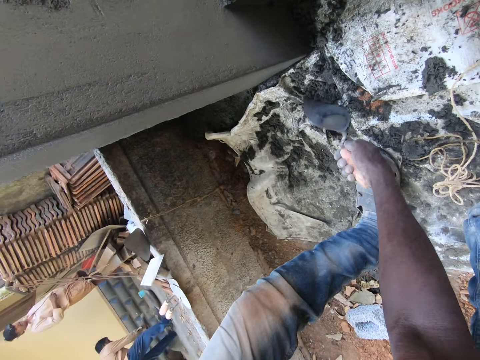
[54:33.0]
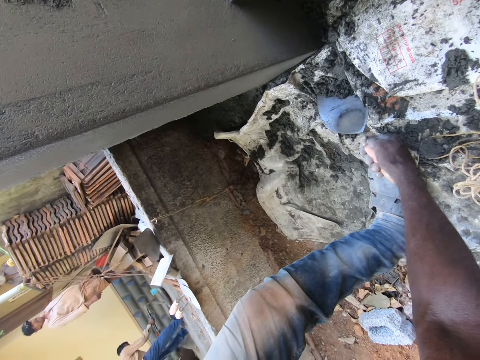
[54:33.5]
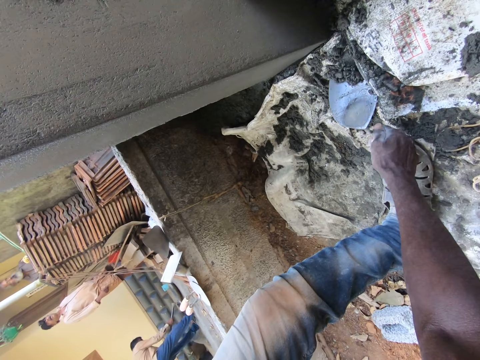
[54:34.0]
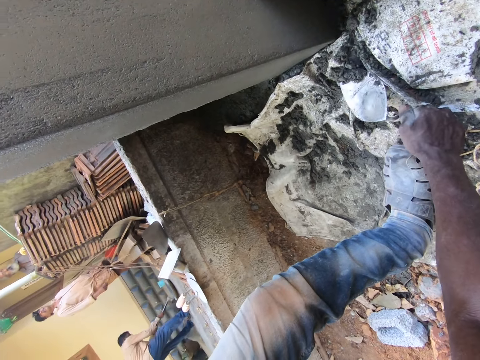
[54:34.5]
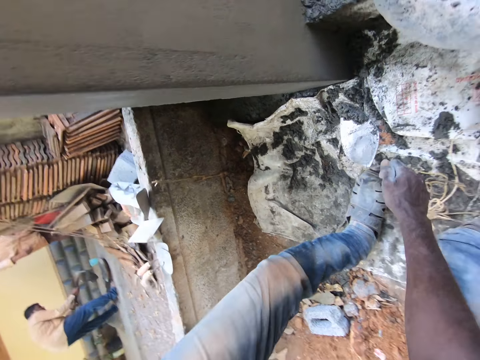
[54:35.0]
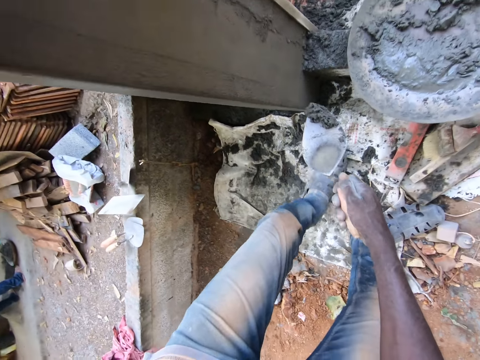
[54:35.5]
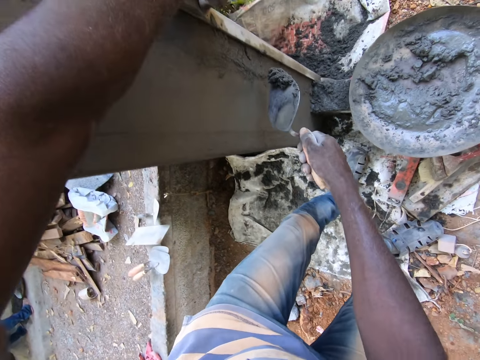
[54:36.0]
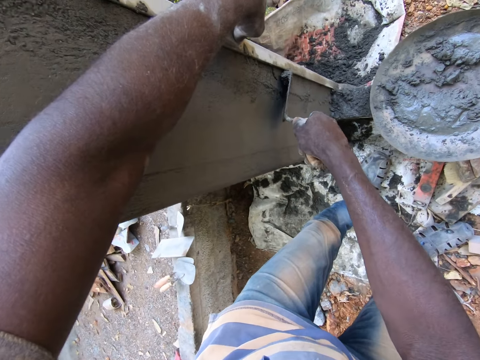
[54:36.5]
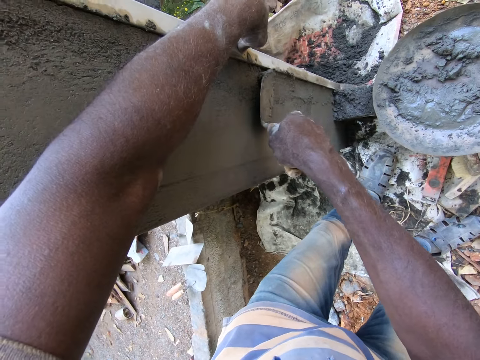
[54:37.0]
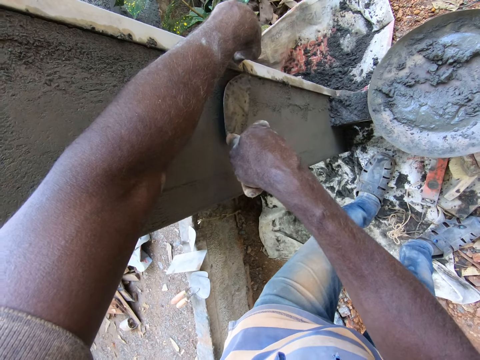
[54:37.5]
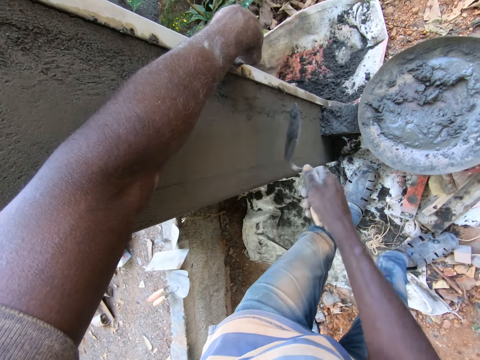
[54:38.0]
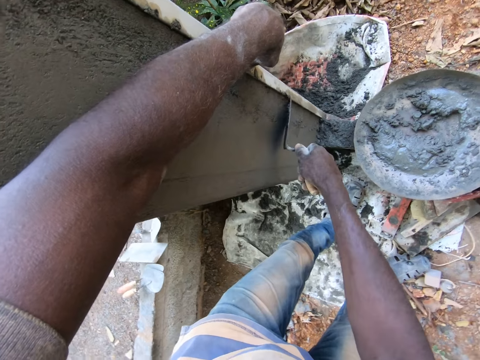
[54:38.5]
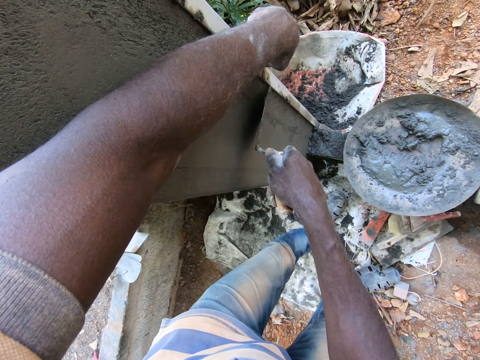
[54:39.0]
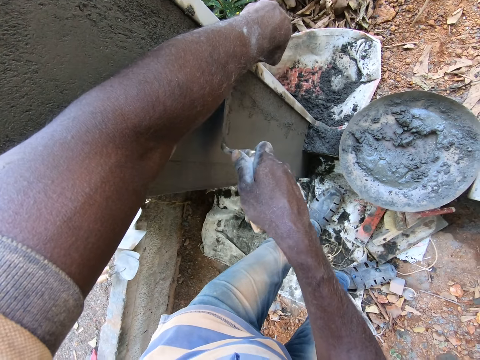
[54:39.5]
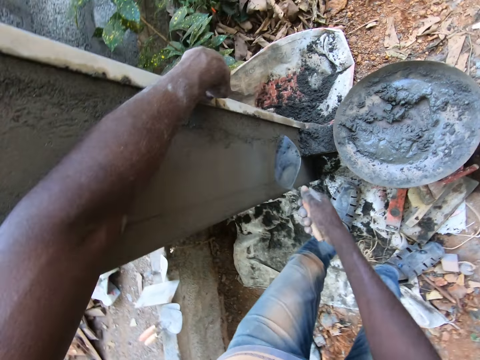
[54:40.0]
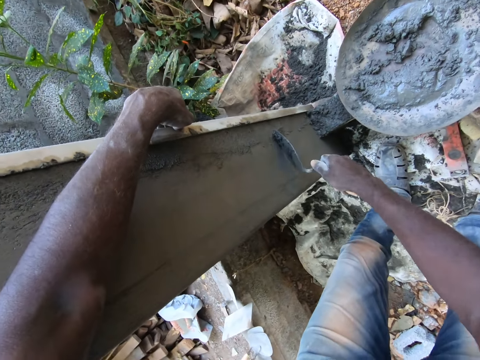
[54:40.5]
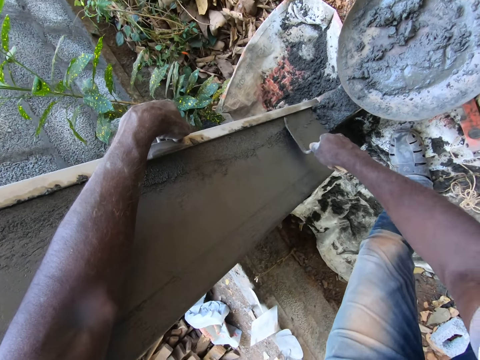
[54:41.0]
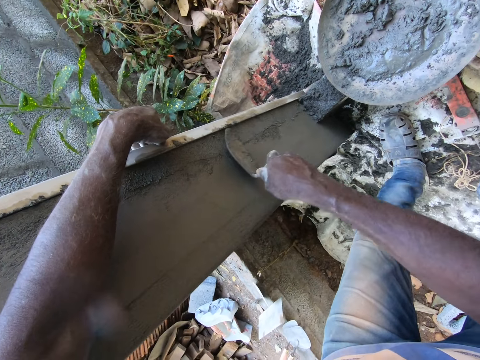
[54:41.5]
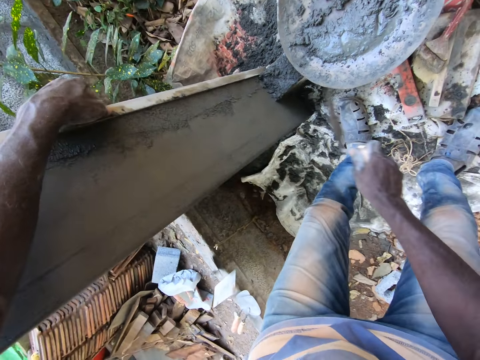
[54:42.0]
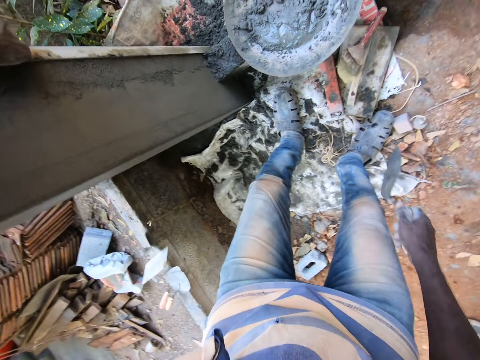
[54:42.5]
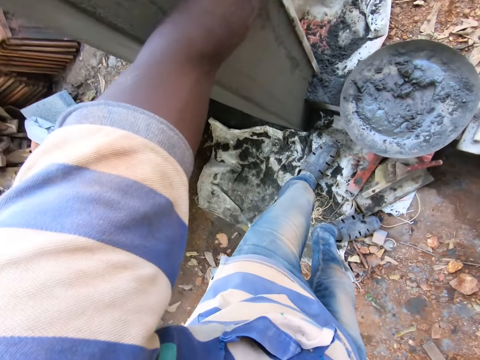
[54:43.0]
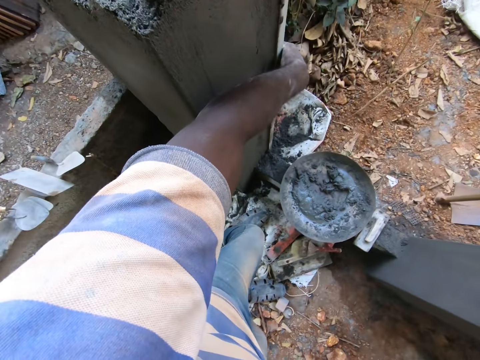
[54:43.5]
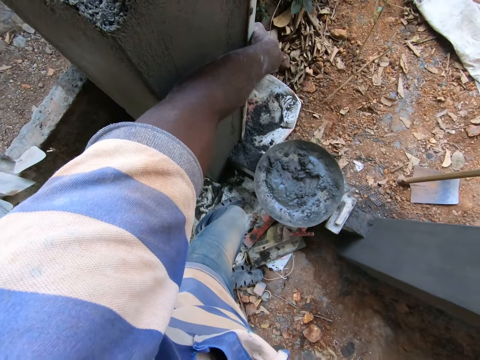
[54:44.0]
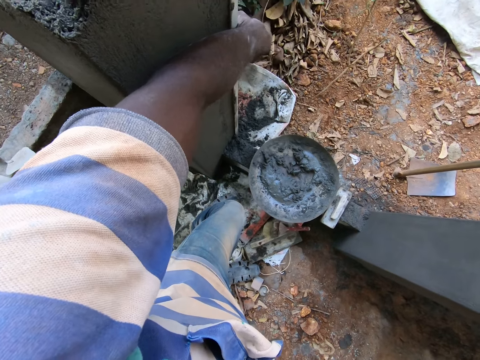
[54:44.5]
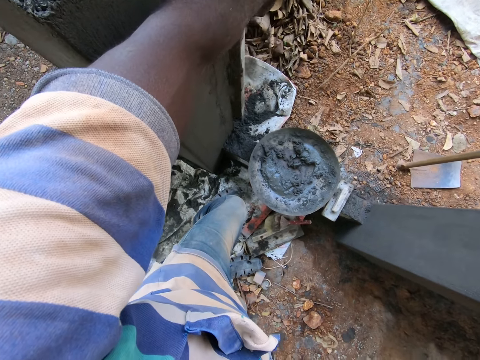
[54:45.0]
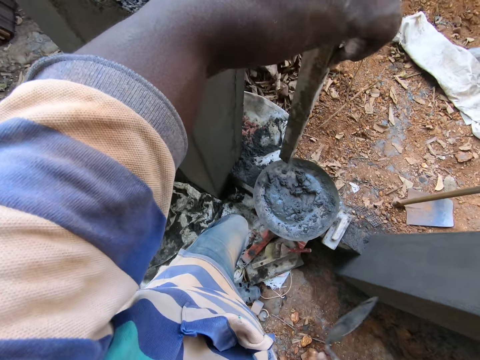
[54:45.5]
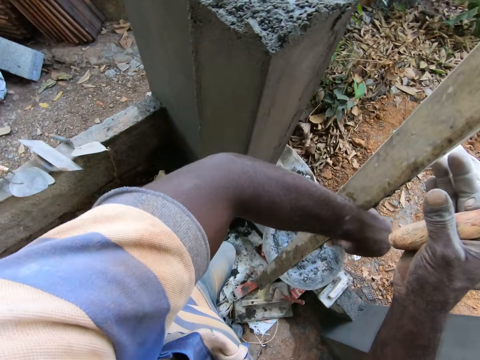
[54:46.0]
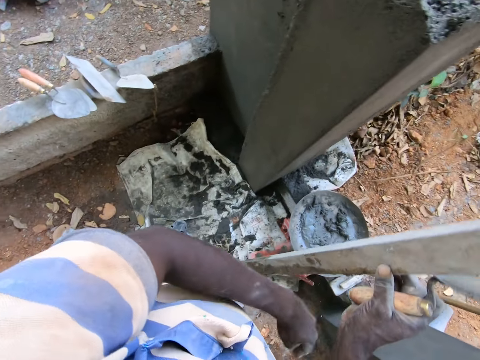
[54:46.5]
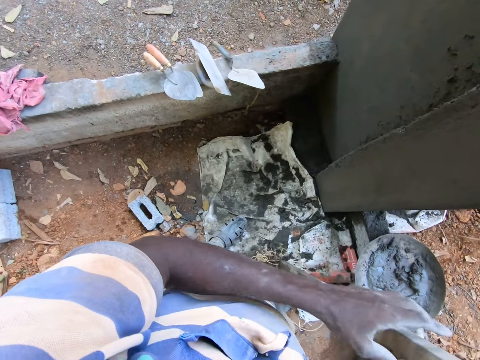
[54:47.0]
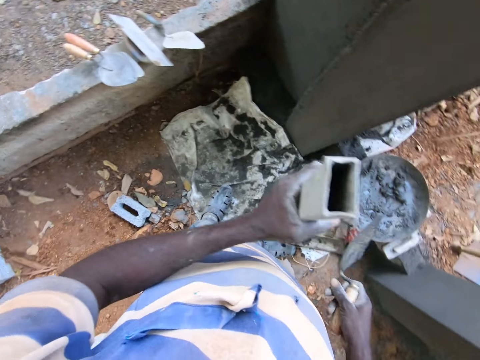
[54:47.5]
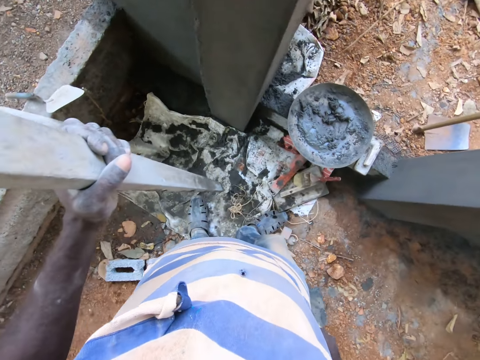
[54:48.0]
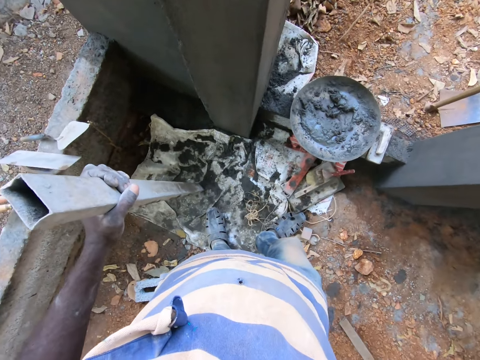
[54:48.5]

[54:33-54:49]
The camera wearer scoops mortar from the floor with the hand trowel in his right hand. He plasters the mortar on the wall with the hand trowel in his right hand. He looks around the compound. He removes the iron rod from the wall with his left hand. He passes the iron rod to his right hand. He holds the iron rod with his left hand.

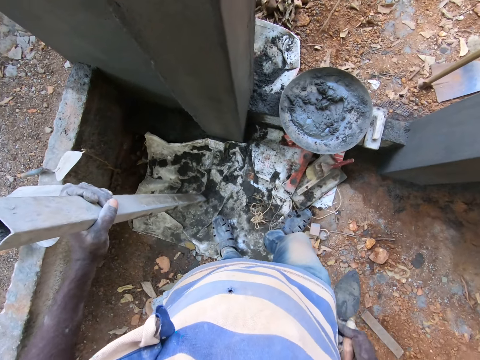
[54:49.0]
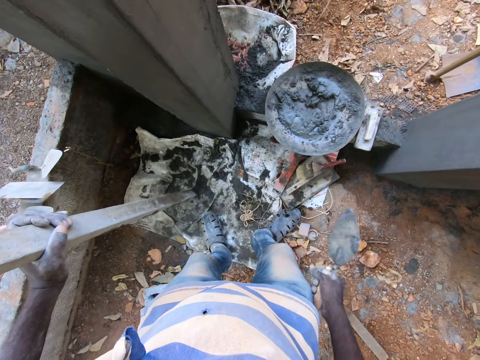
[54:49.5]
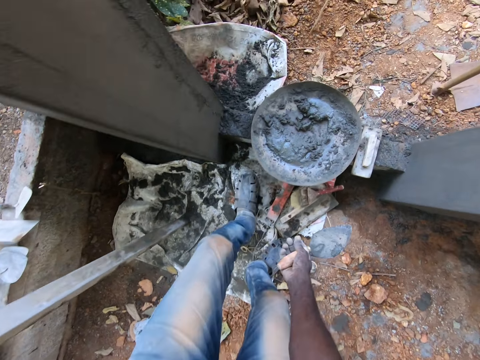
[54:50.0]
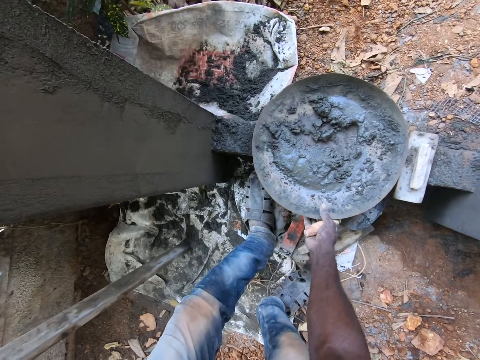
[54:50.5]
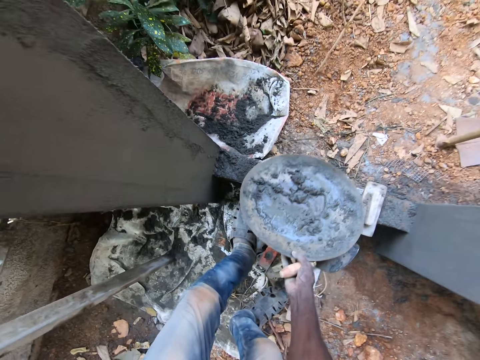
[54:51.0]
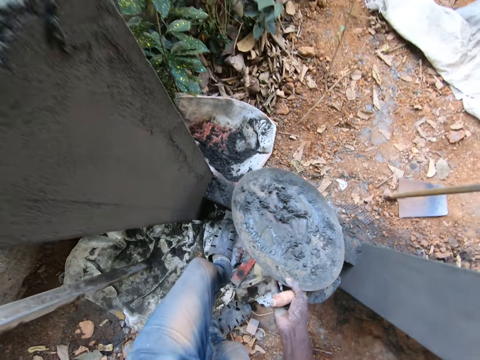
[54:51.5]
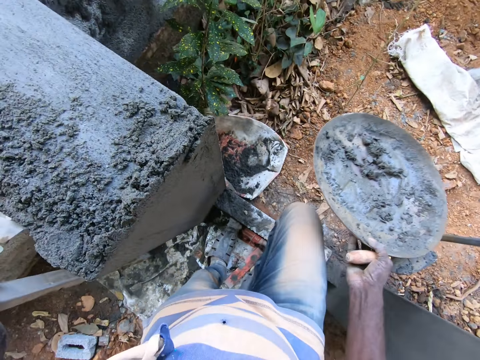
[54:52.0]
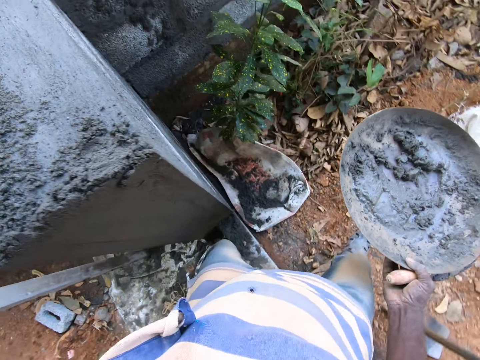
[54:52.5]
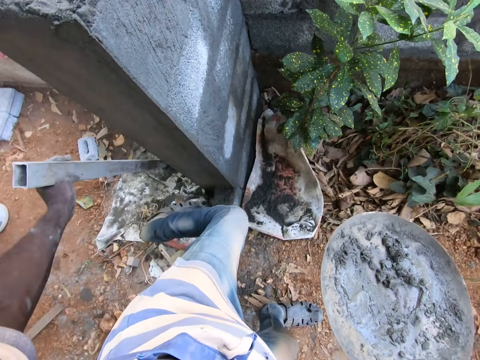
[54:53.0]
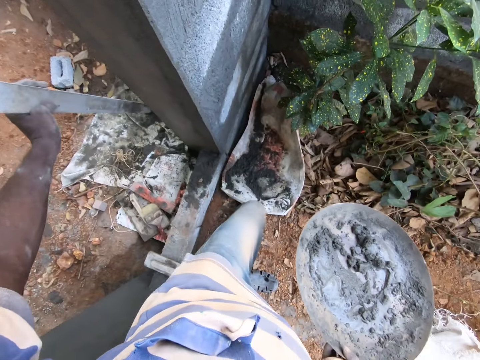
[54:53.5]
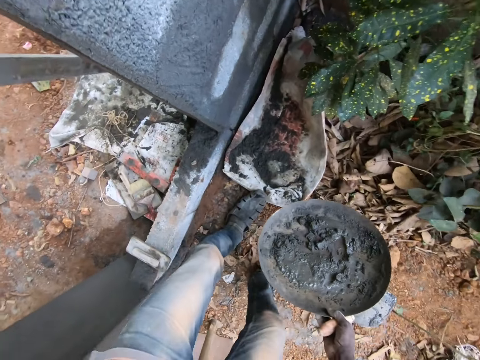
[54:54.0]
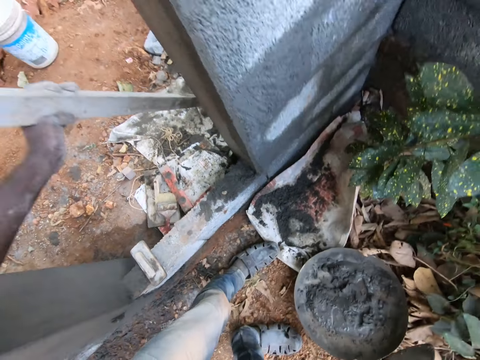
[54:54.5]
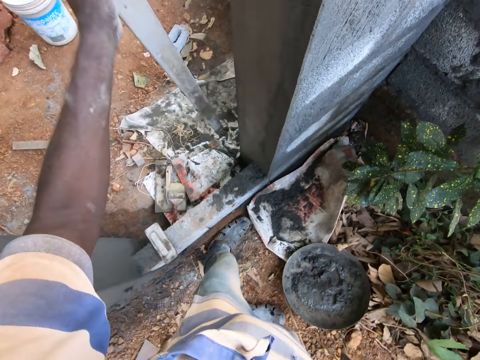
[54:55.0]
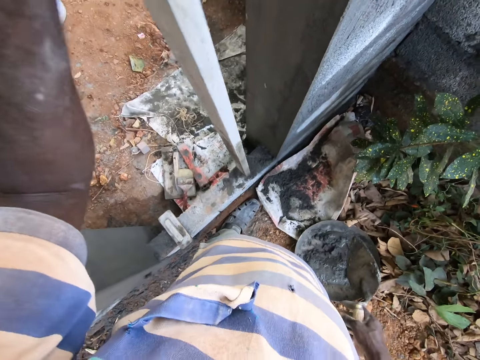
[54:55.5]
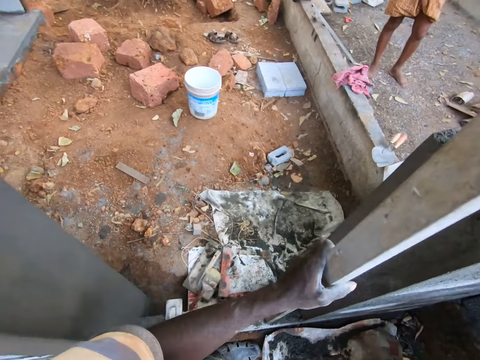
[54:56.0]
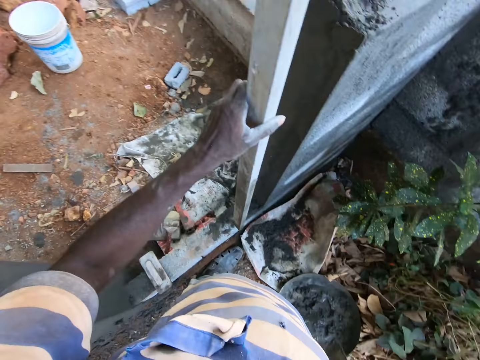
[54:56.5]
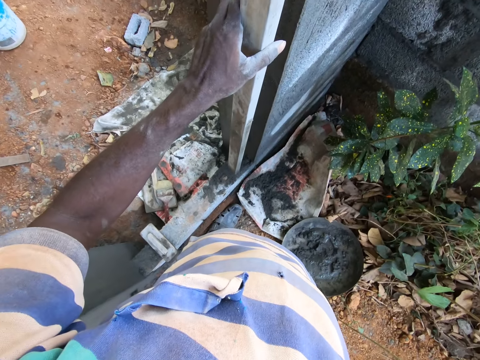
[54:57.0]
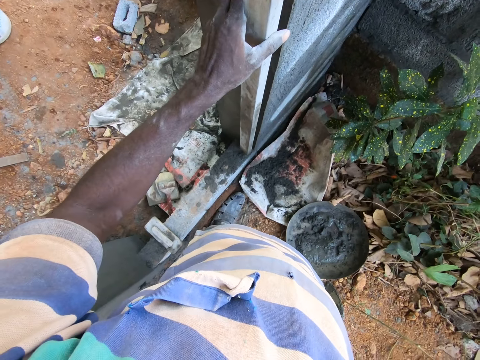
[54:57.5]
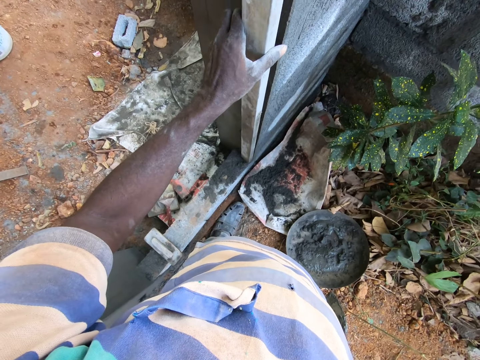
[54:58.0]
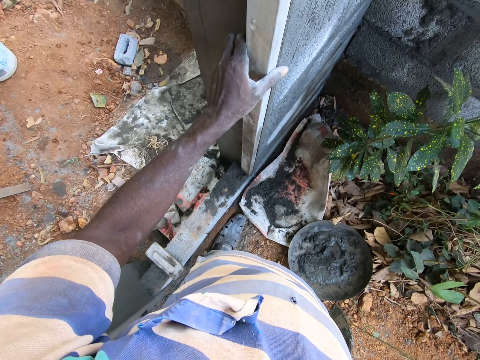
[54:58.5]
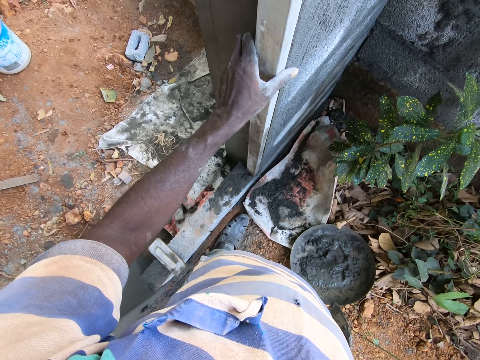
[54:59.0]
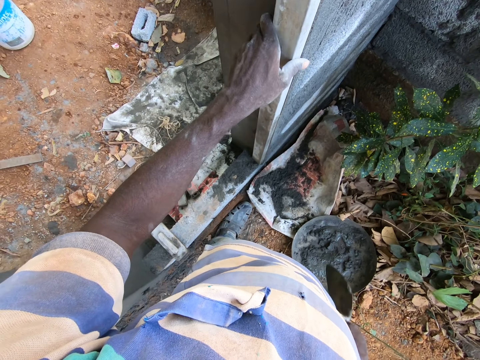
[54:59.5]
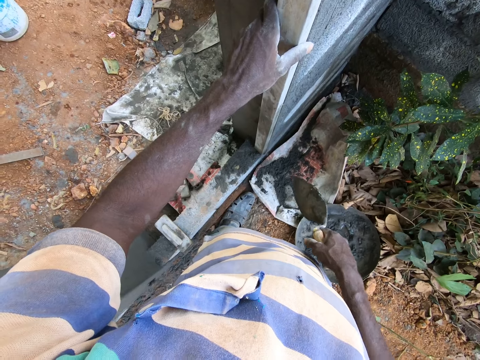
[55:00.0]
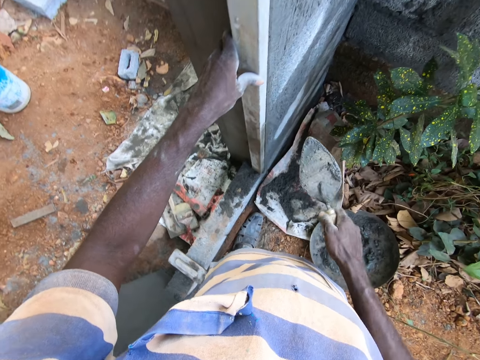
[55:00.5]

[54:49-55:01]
The camera wearer lifts the head pan from a wood with his right hand. He walks around the compound. He drops the head pan on the floor with his right hand. He places the iron rod against the wall with his left hand.
